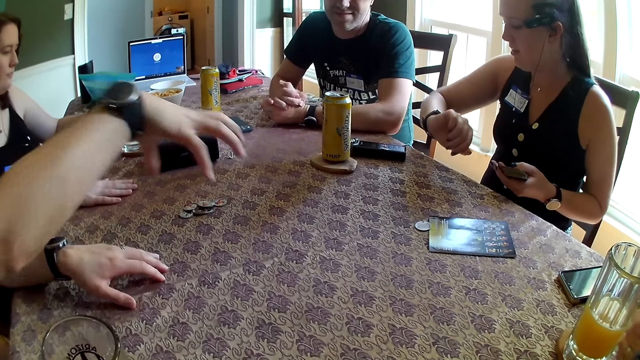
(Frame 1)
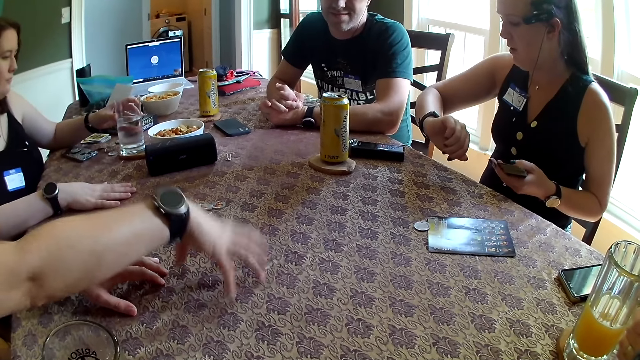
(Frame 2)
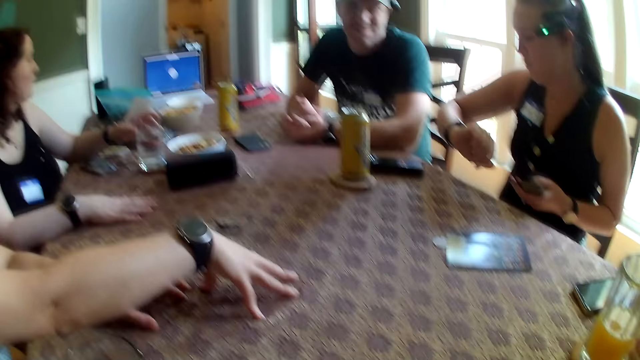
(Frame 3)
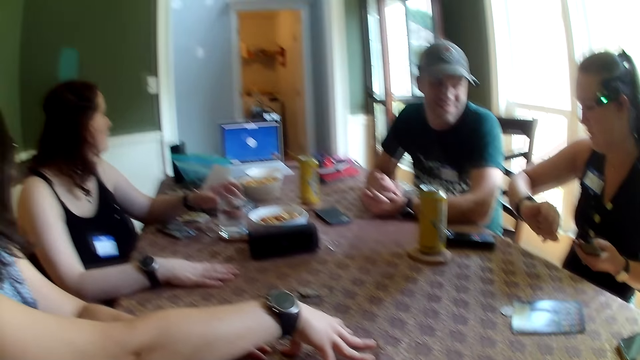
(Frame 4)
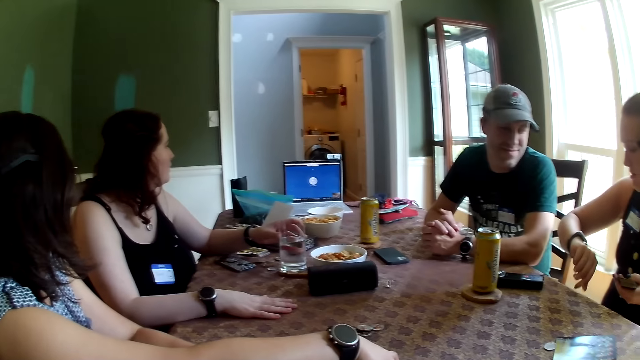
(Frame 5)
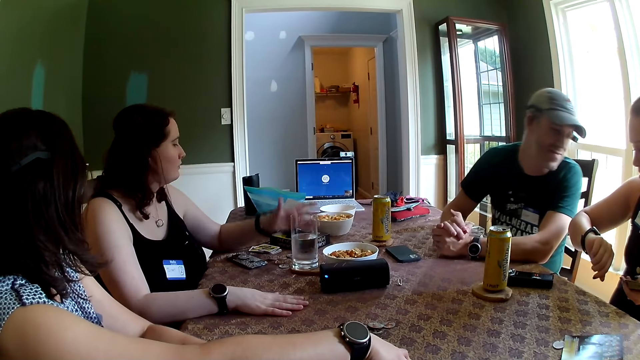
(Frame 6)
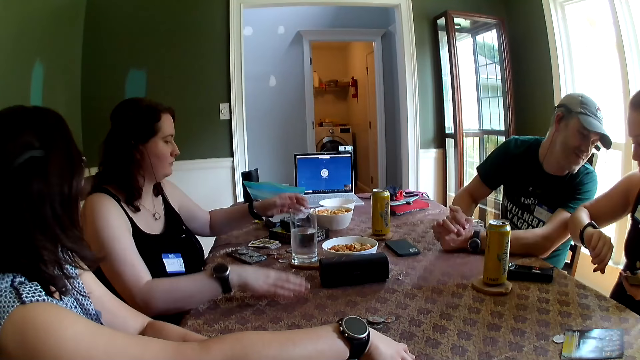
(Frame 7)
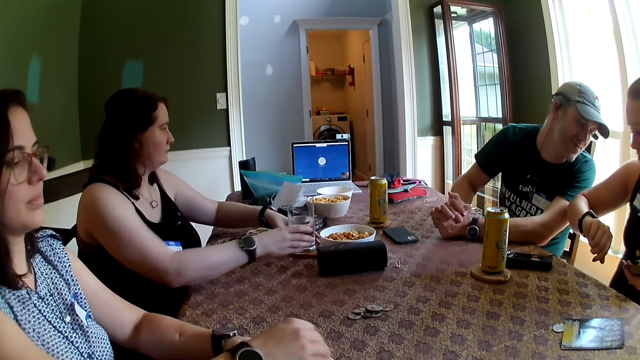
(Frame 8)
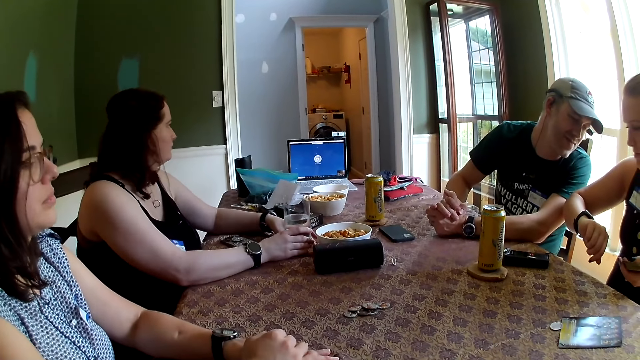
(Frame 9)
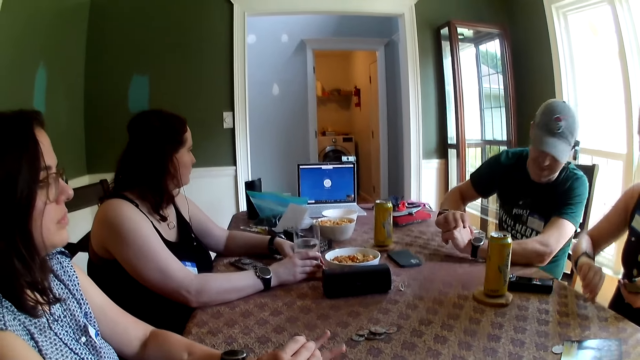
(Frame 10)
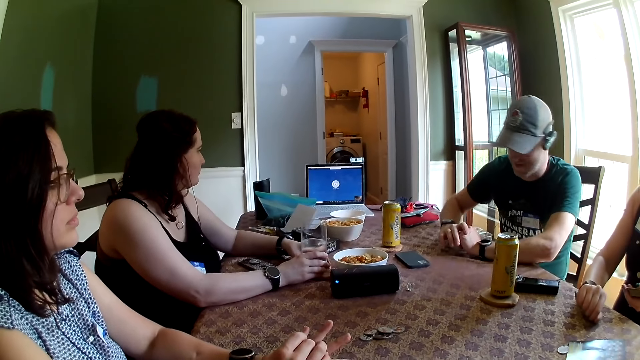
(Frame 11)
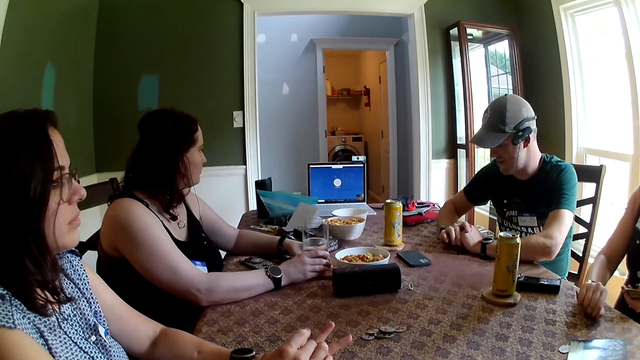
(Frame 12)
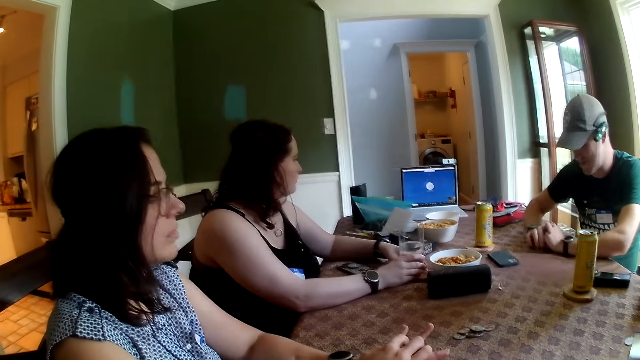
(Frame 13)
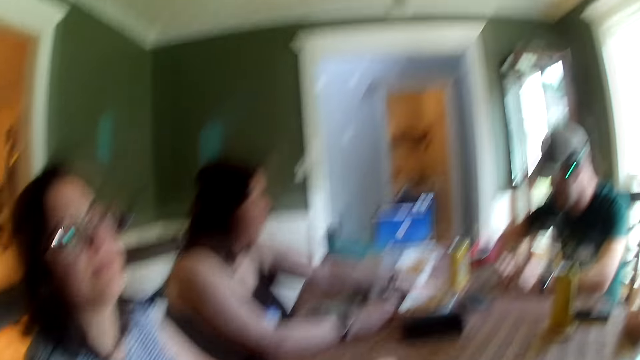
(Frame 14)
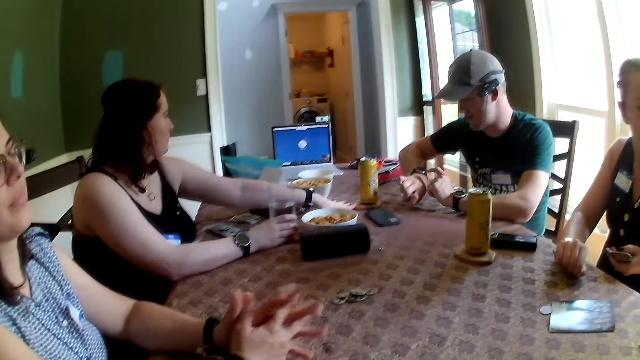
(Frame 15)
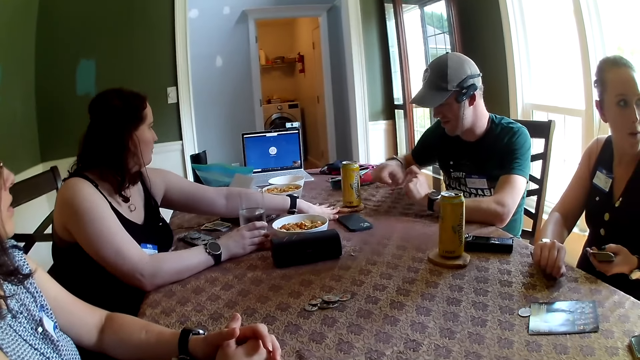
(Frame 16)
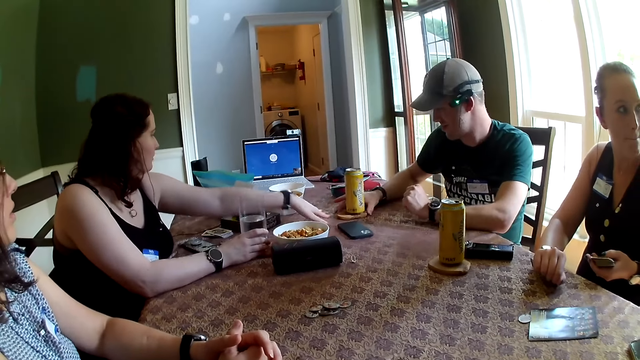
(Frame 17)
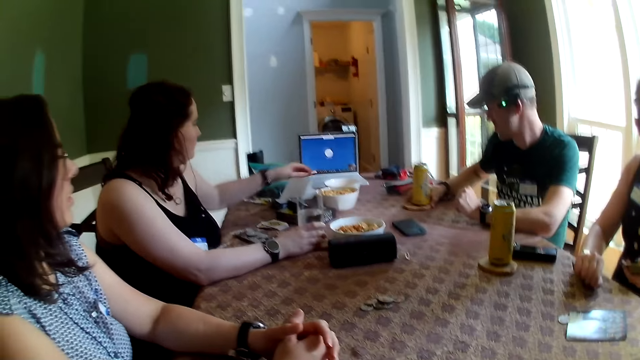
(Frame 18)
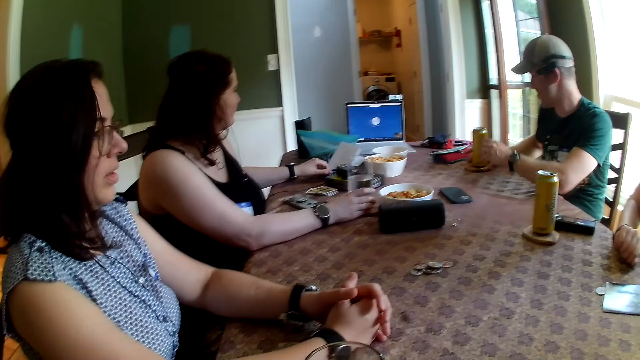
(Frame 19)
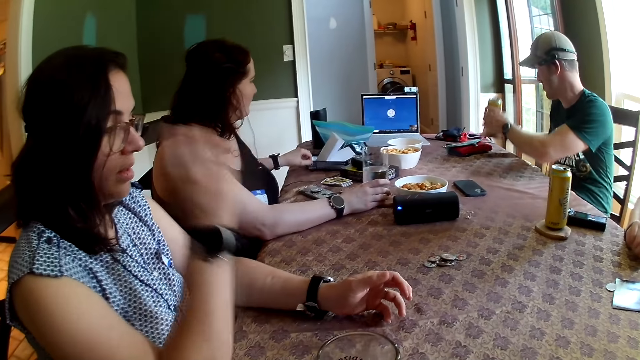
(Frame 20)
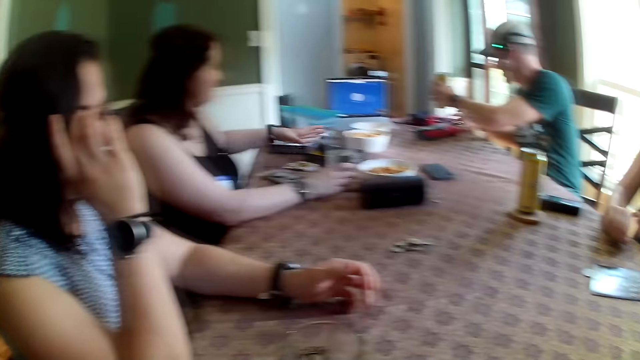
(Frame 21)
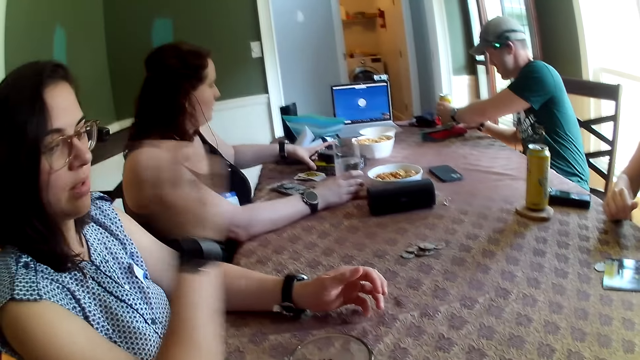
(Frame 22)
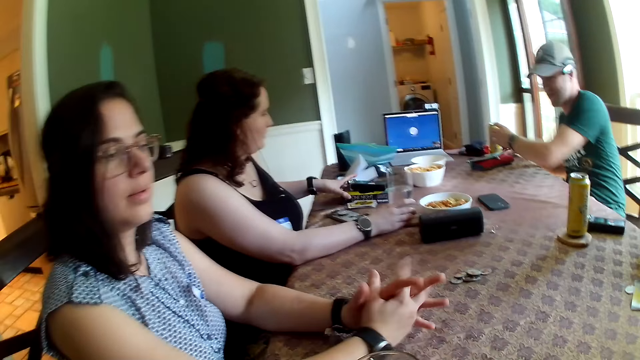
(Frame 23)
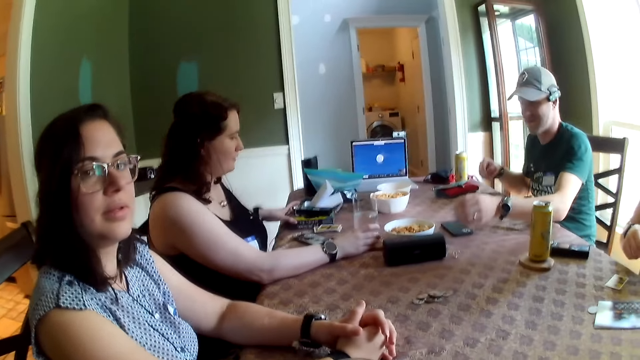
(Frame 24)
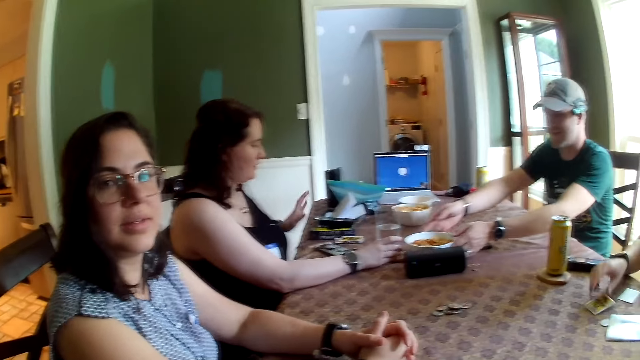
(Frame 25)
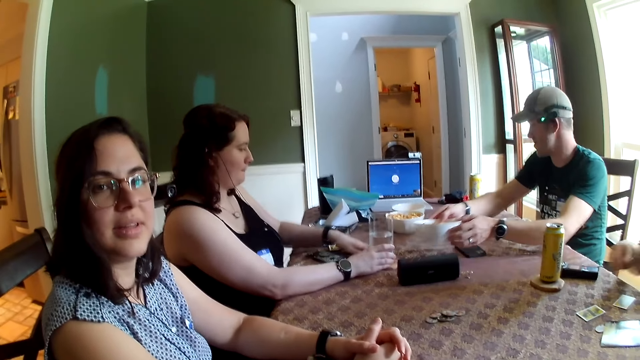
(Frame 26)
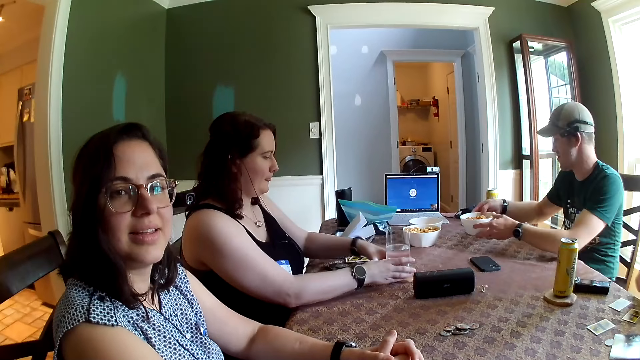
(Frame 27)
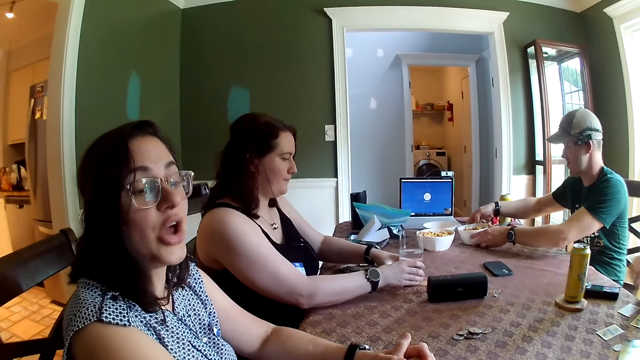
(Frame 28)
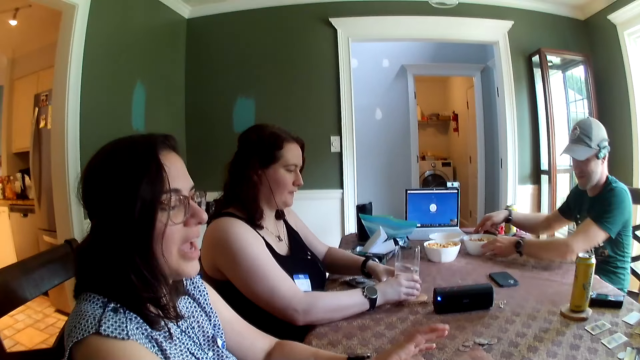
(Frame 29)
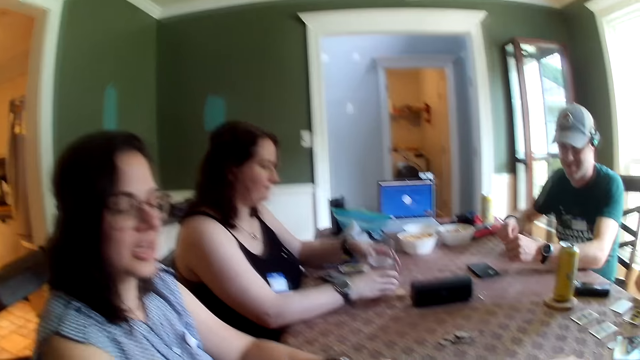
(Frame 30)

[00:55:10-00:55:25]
A woman touches the table with her right hand. A man moves the can of beverage on the table with his right hand. Another woman pulls a paper rack on the table with her left hand. The man picks up the can of beverage from the table with his left hand. A third woman adjusts her glasses with her left hand. The man drops the can of beverage with his left hand. The camera wearer interacts with the third woman. The man picks a bowl of nuts from the table with both hands. The second woman moves some set of cards on the table with her left hand. She holds a glass cup with both hands. A woman stares at the camera wearer. The man drops the bowl of nuts on the table with both hands.

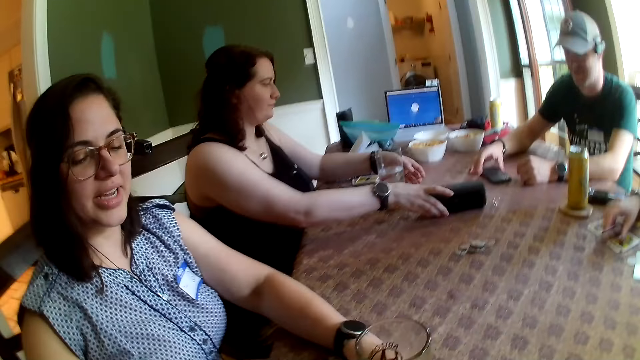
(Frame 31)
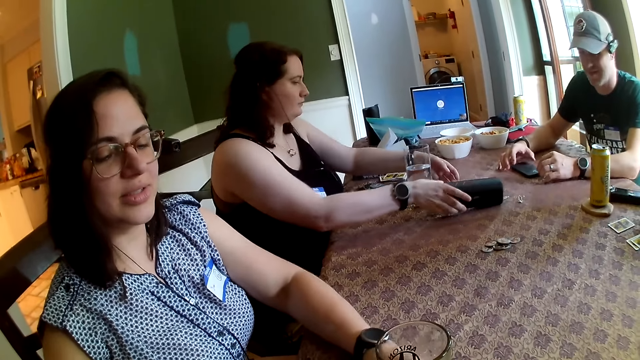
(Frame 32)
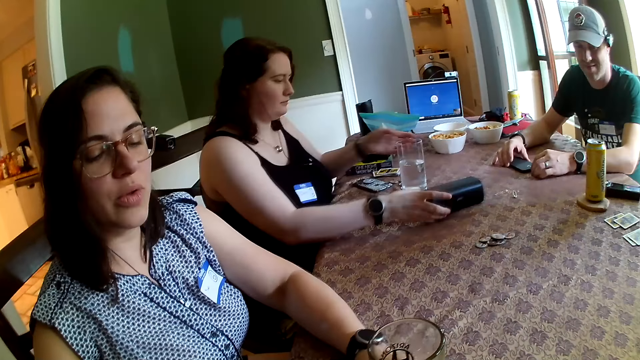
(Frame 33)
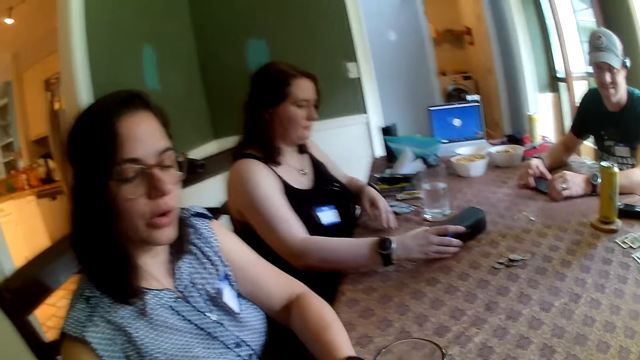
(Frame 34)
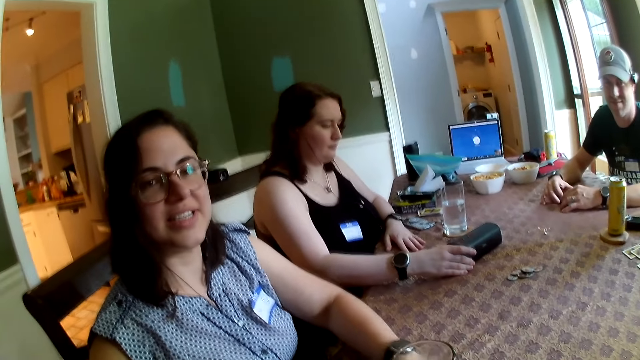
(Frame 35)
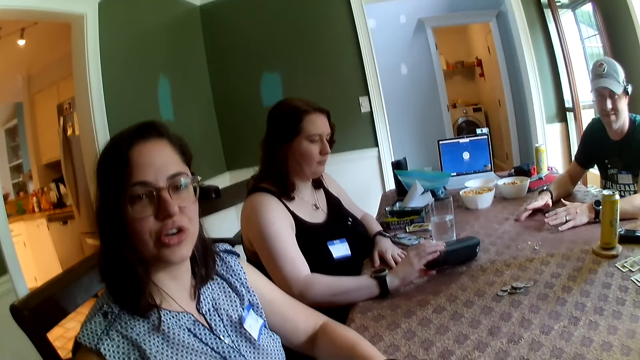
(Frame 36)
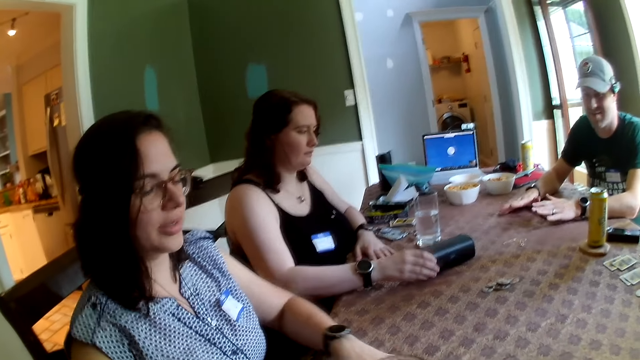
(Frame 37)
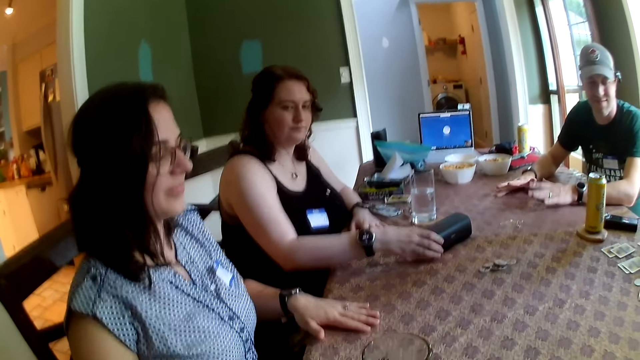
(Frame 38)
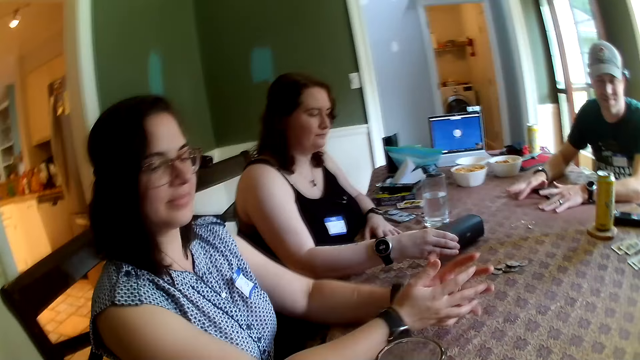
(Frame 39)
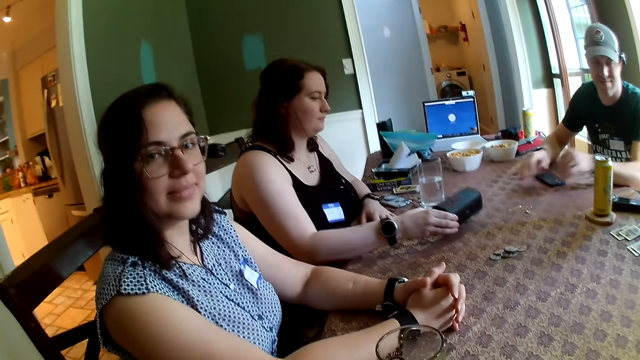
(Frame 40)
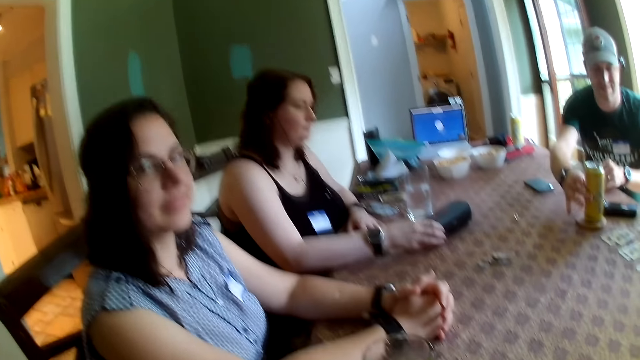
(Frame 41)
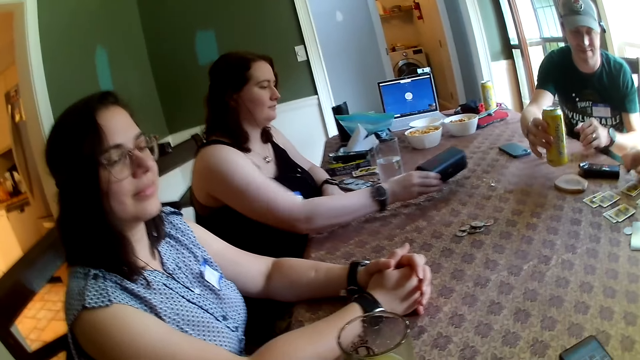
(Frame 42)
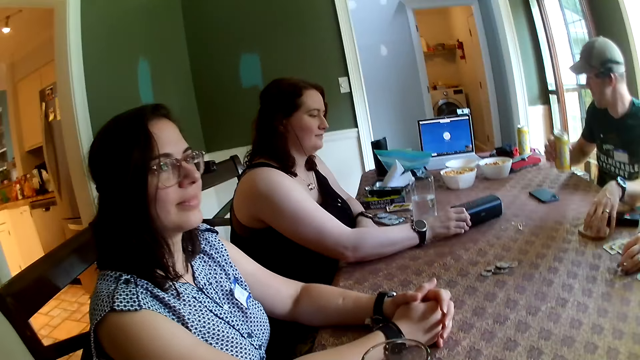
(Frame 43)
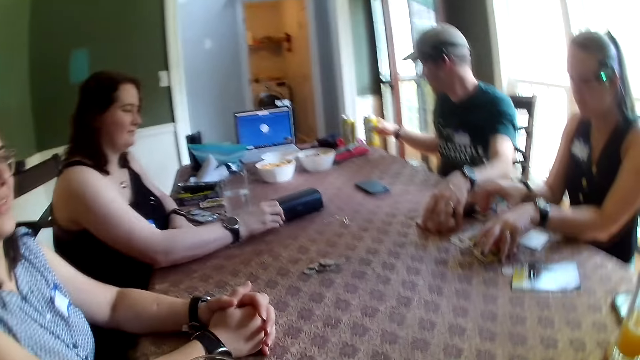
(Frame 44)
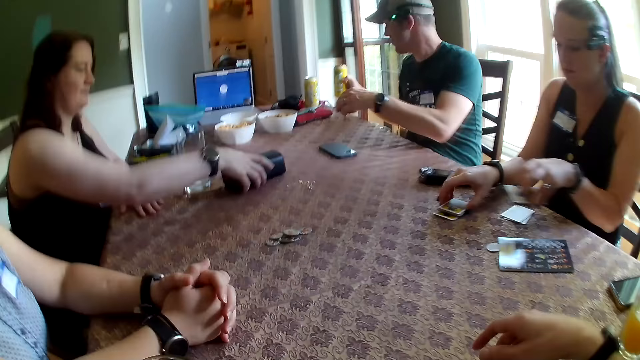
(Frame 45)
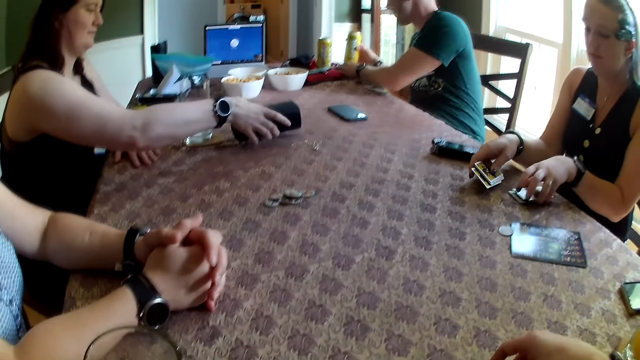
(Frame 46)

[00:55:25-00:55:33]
A man moves a phone on the table with his right hand. A woman moves the audio player on the table with her right hand. The man touches the phone on the table with both hands. He beats the table with both hands. He picks a can from the table with his right hand. He picks a saucer from the table with his left hand. Another woman takes some sets of cards from the table with both hands.
